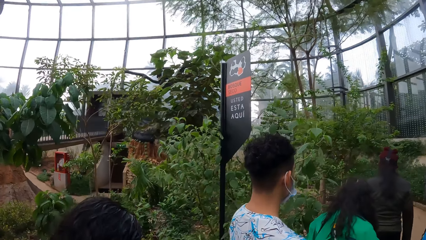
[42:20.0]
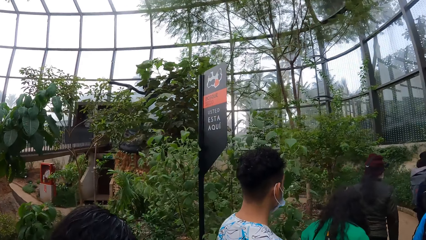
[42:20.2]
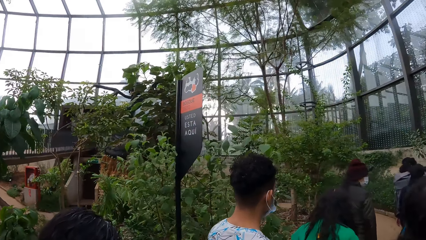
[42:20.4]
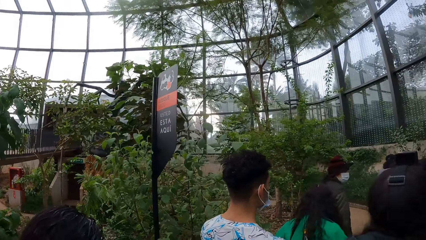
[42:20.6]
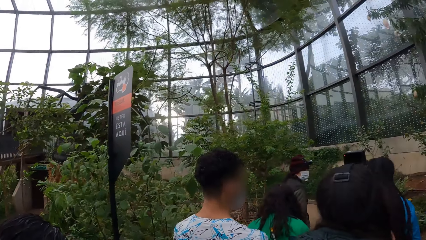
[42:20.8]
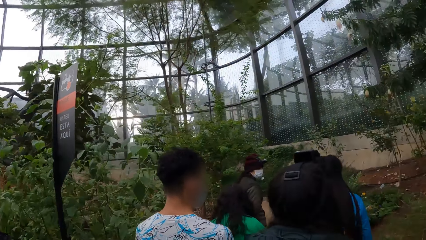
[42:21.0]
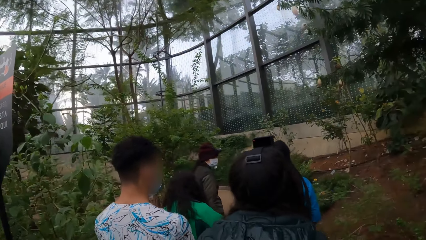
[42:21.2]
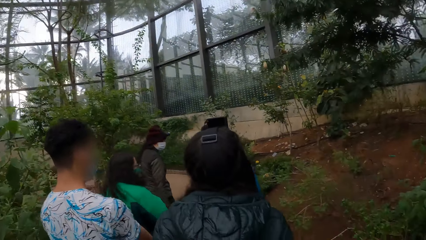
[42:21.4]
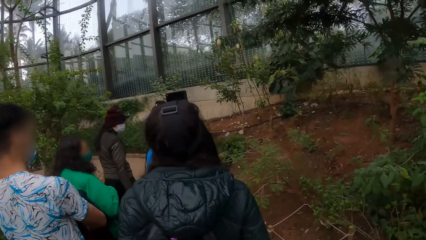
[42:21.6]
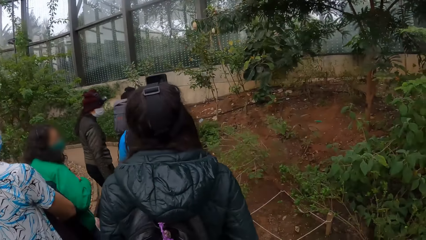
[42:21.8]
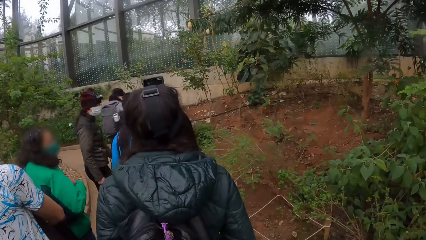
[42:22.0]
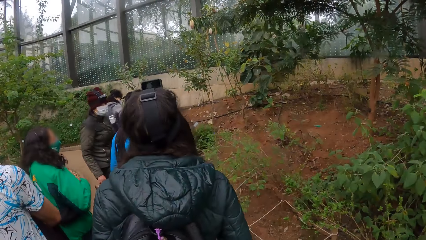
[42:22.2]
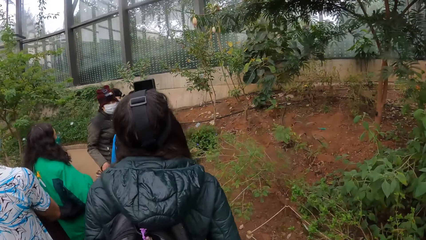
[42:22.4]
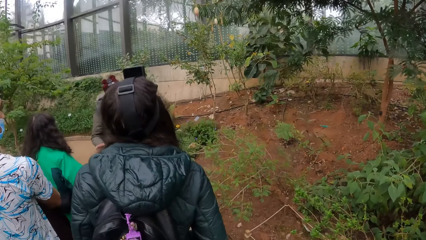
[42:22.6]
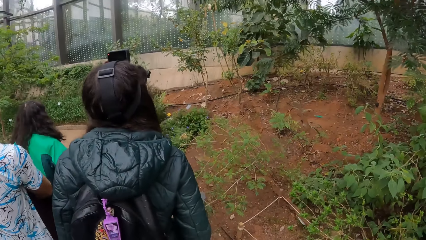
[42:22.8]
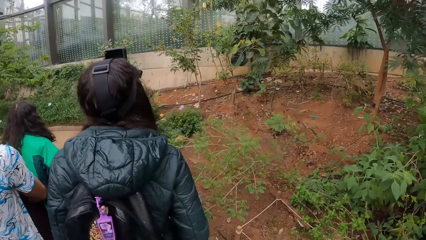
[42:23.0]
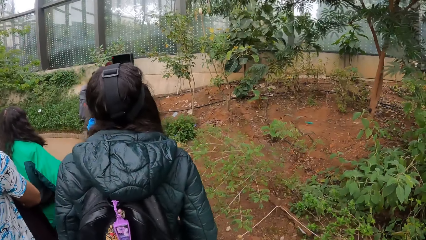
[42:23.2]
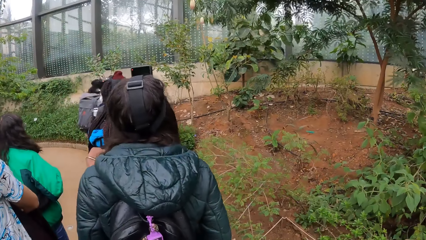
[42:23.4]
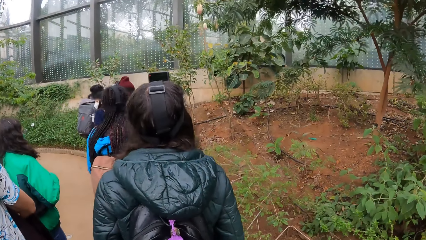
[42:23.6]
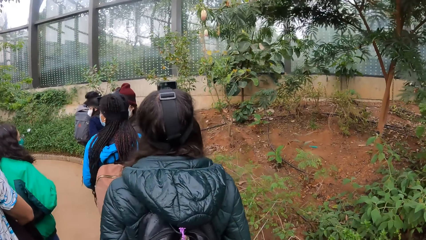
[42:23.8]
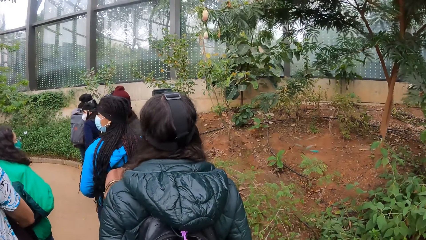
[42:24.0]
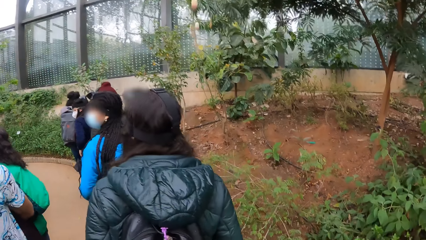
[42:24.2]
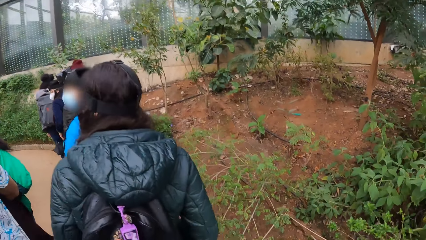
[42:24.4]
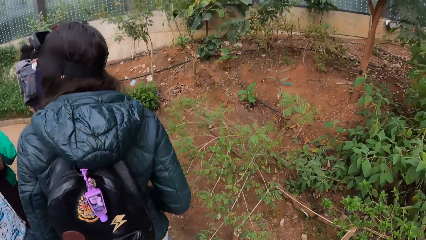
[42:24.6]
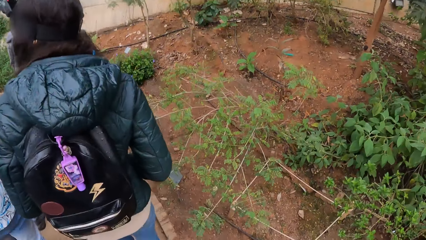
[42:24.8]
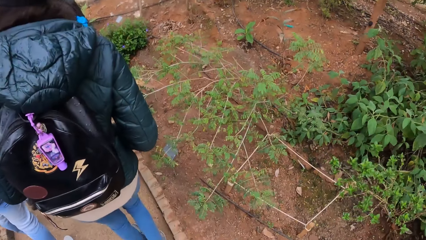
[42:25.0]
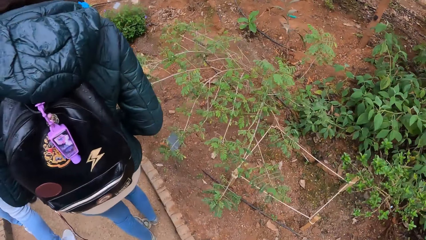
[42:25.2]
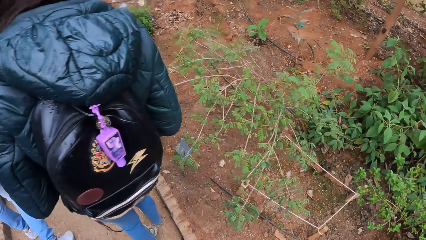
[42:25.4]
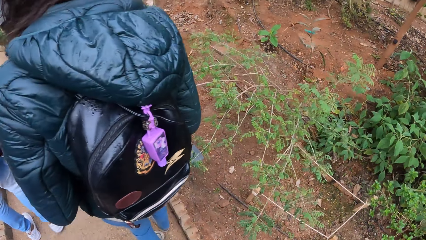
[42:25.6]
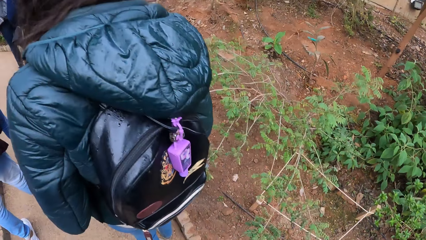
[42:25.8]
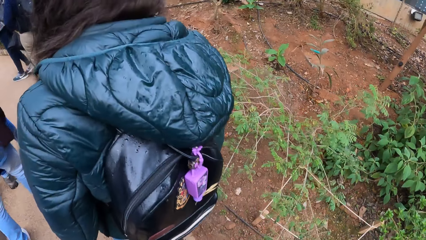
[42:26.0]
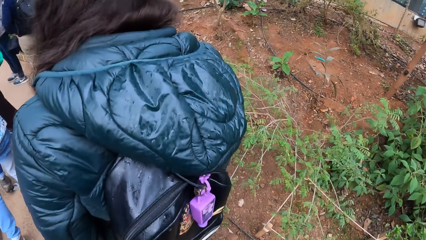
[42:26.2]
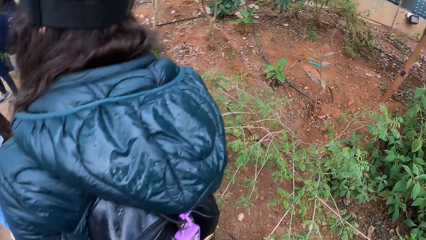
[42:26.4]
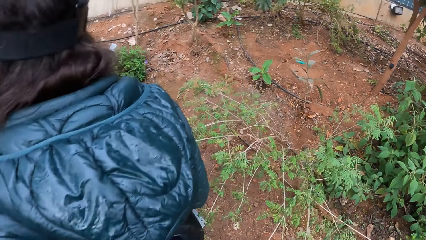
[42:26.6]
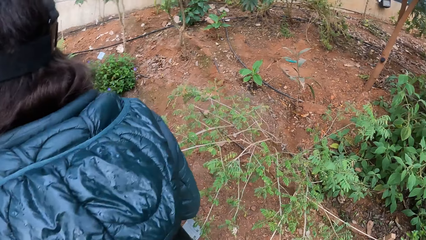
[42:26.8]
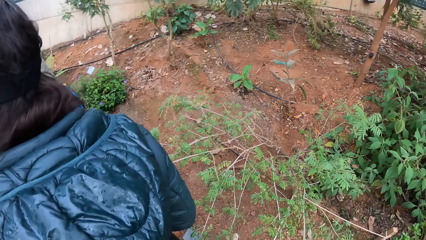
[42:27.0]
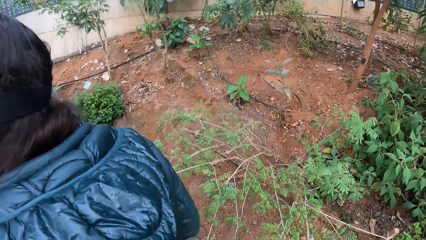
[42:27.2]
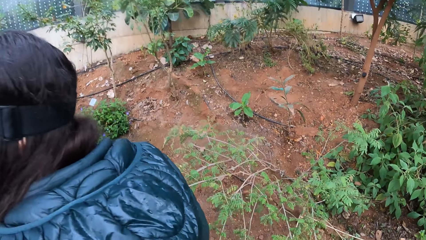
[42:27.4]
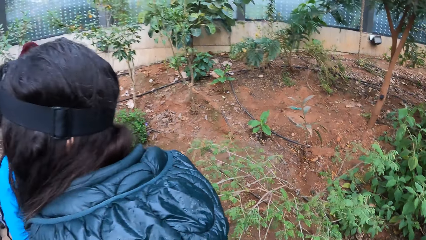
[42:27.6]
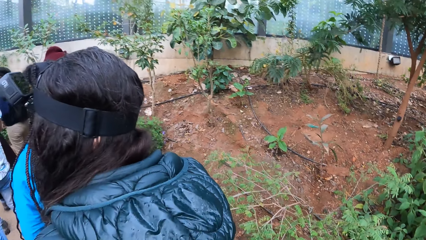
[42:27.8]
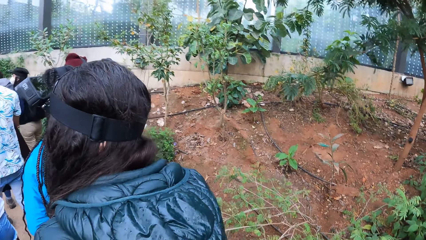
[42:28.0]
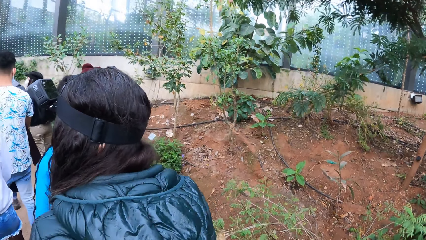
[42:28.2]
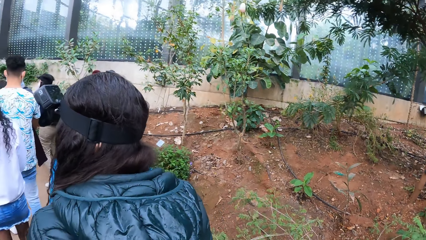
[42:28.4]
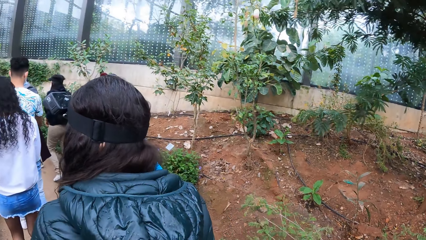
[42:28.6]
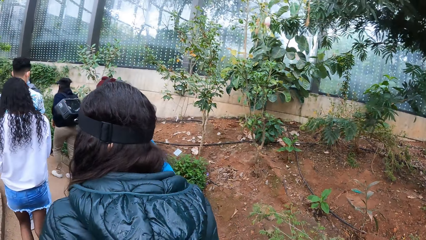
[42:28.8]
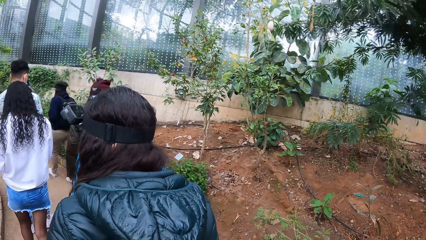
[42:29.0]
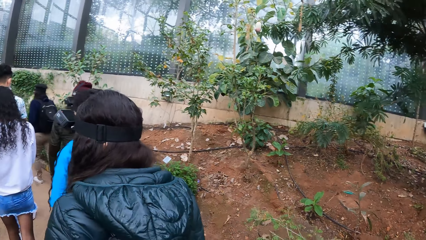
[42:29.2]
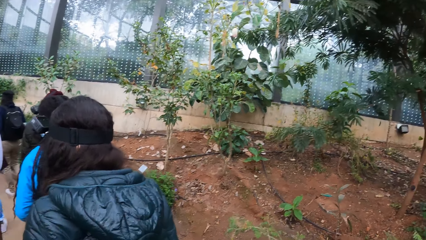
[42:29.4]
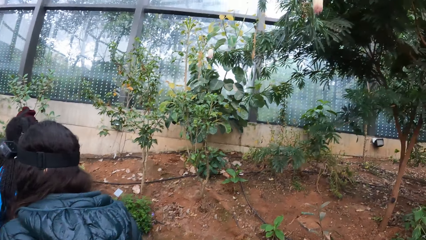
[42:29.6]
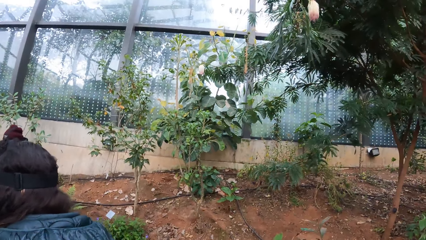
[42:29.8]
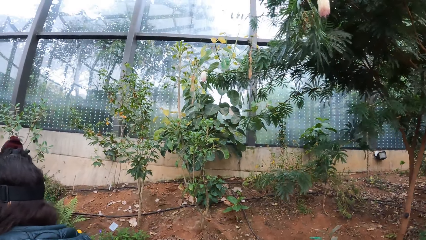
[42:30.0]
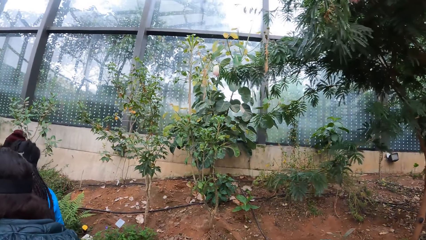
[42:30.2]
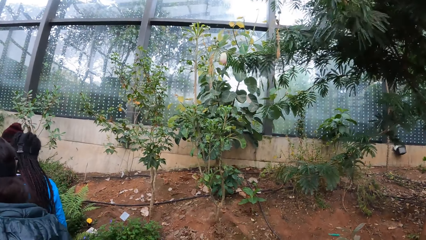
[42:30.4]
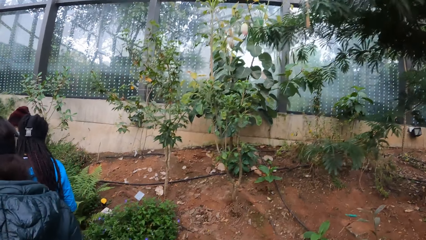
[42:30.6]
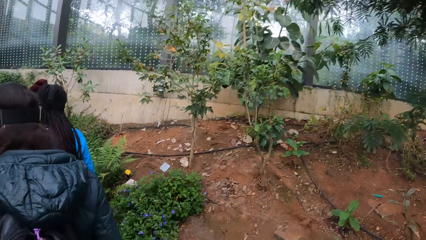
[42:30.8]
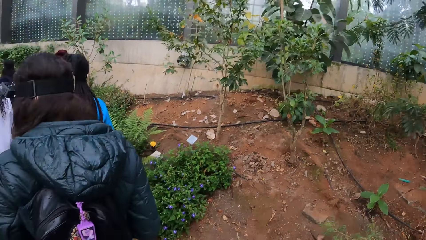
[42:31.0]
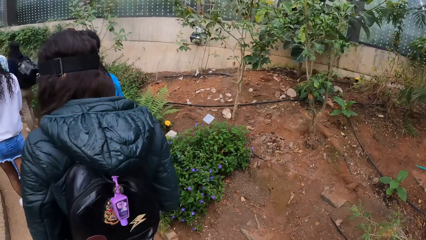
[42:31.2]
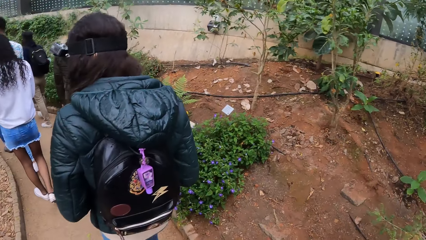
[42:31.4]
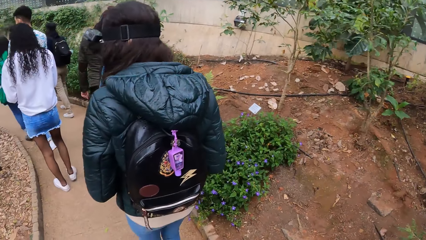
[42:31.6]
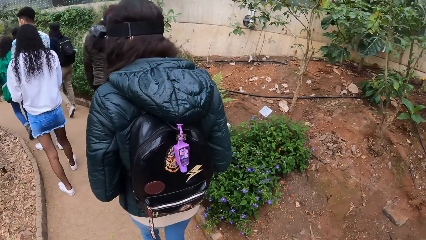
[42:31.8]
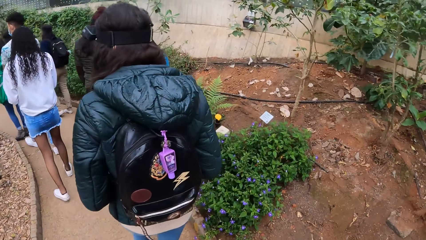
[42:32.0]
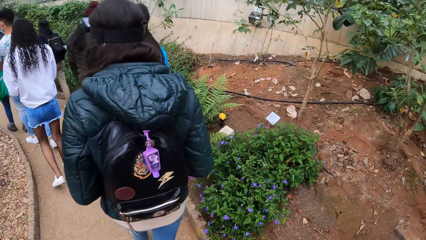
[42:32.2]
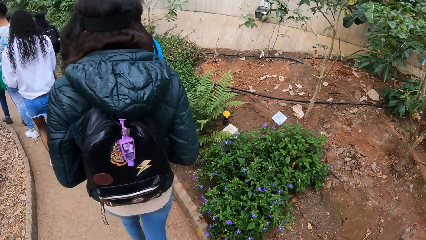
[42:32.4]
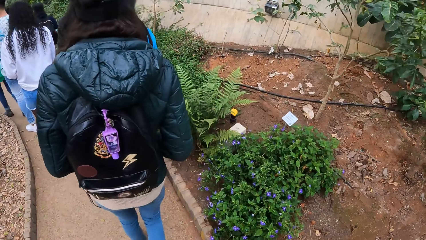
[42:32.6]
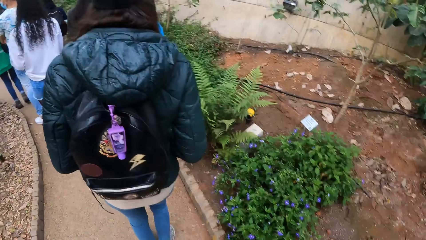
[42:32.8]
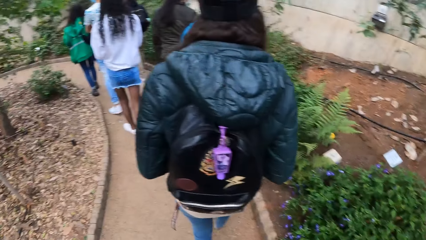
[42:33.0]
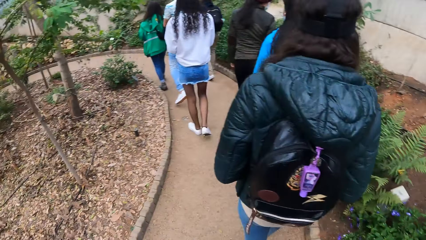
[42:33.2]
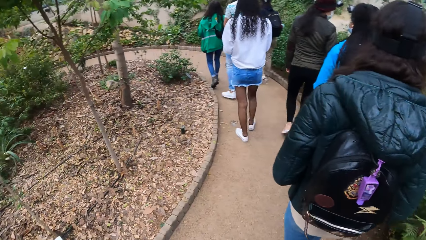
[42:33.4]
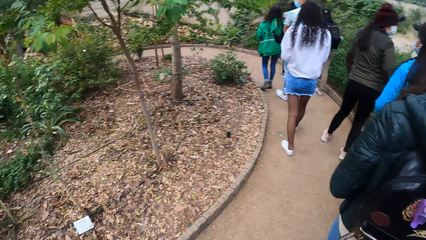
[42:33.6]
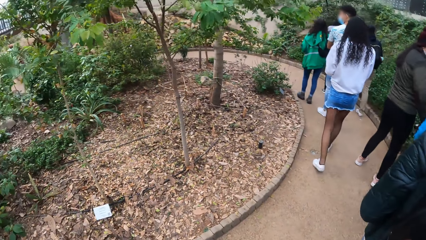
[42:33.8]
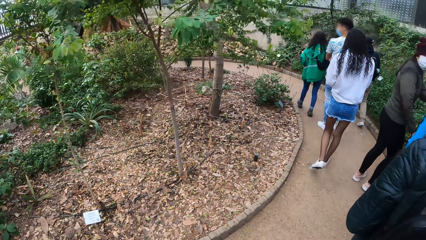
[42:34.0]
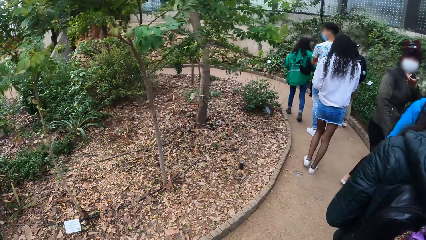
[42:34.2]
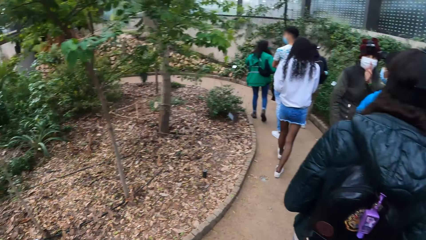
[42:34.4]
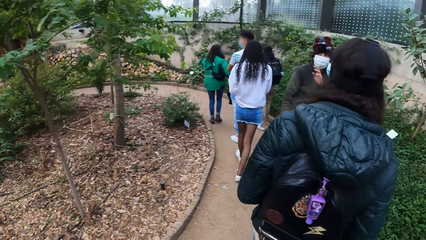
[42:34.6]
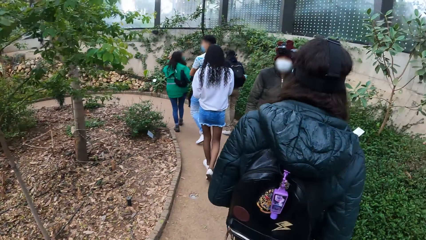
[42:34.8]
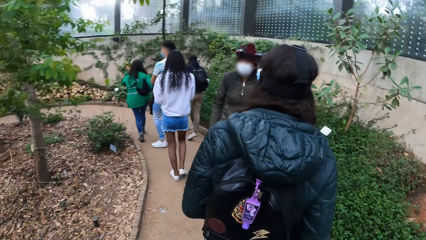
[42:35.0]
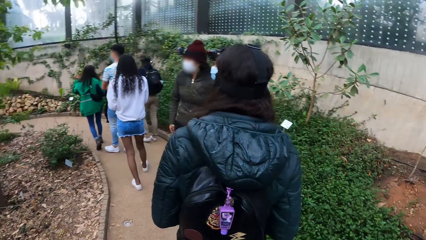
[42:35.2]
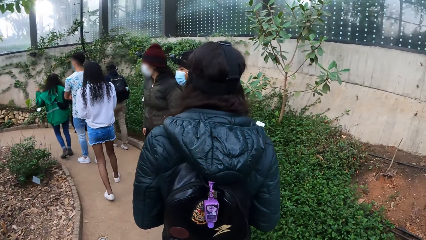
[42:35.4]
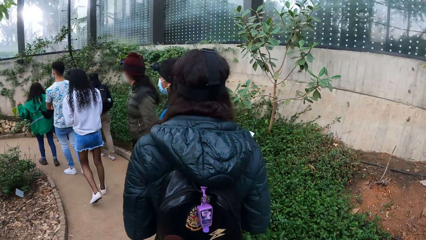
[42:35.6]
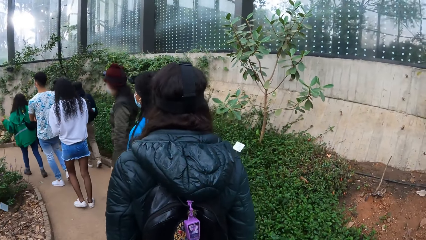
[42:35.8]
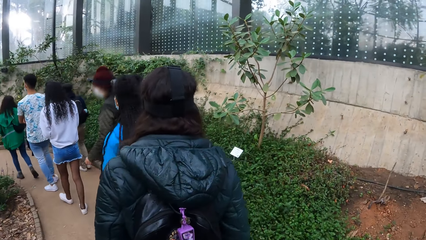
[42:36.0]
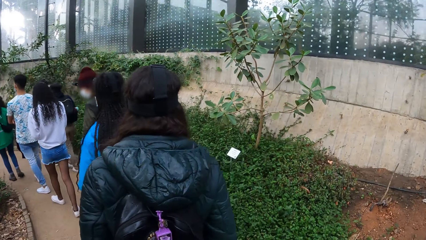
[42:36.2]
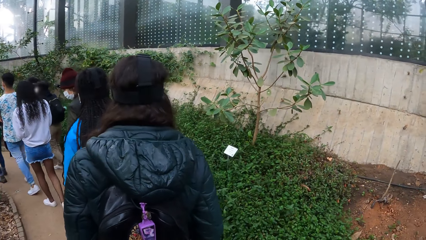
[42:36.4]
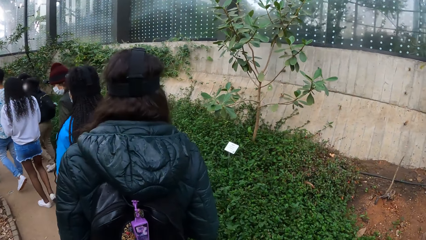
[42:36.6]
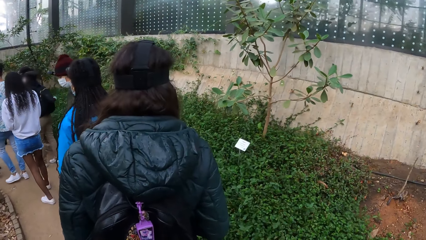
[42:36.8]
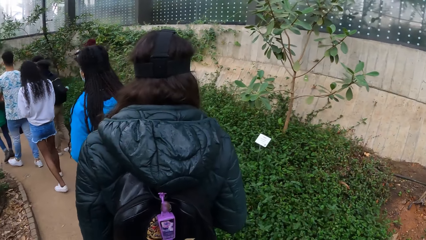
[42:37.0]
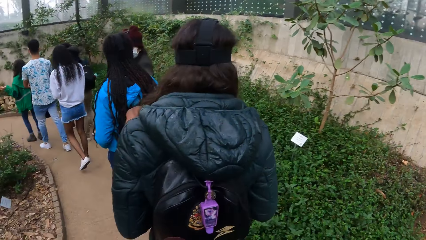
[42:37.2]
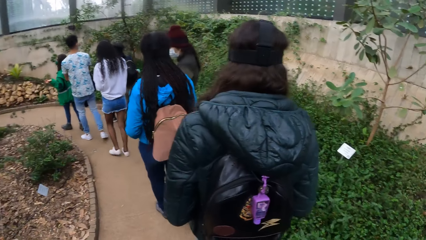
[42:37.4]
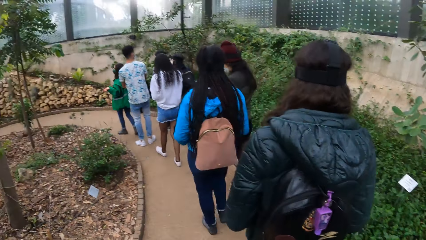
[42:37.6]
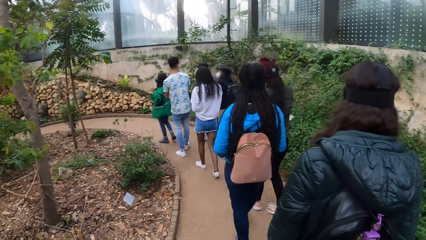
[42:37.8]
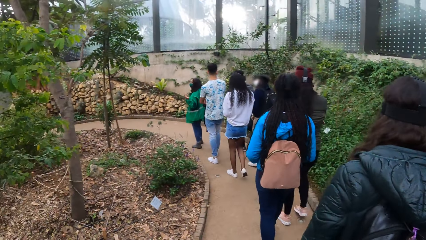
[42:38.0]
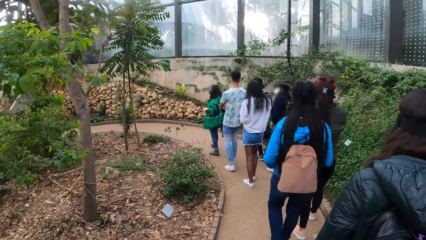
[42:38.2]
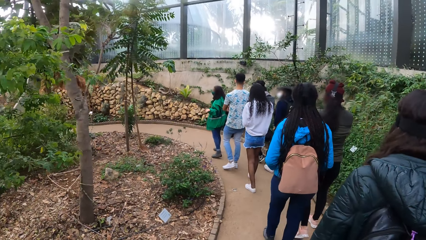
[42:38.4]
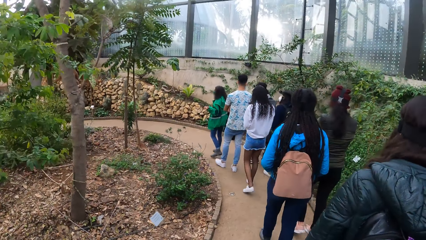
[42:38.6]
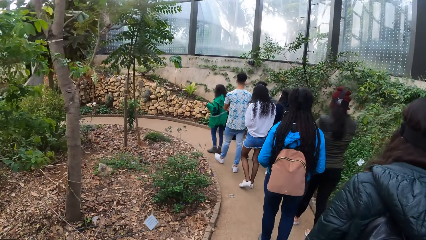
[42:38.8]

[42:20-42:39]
The camera wearer walks around. They turn to the side. They walk around.
